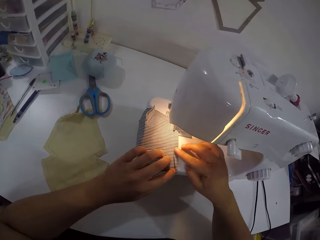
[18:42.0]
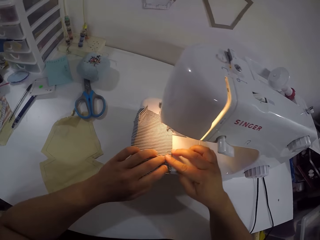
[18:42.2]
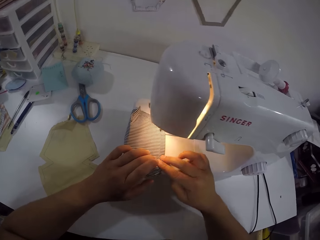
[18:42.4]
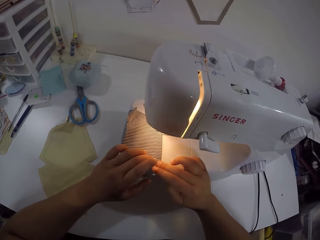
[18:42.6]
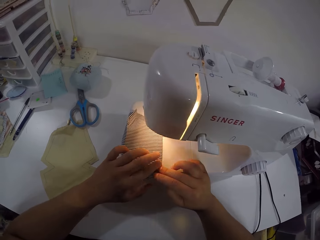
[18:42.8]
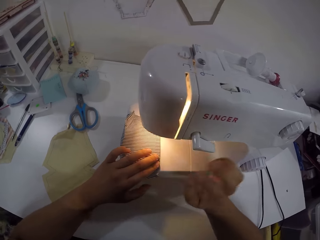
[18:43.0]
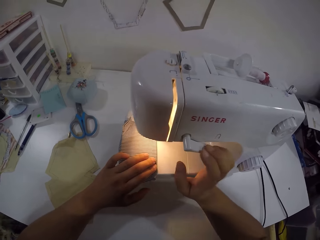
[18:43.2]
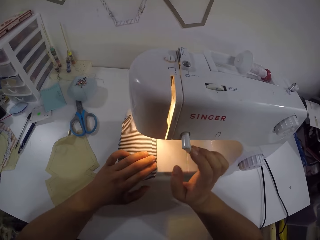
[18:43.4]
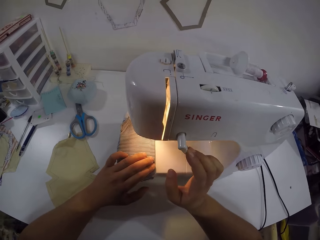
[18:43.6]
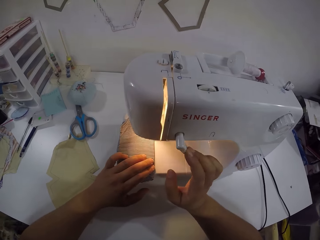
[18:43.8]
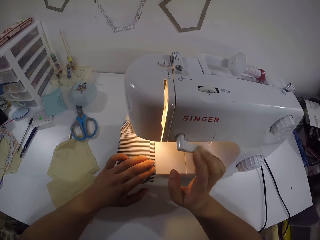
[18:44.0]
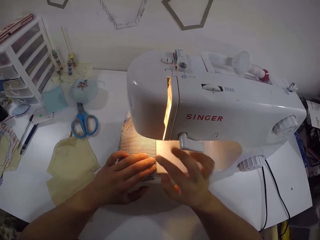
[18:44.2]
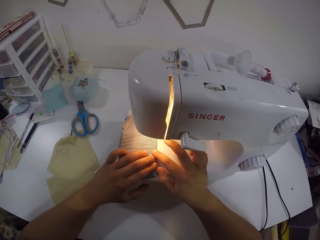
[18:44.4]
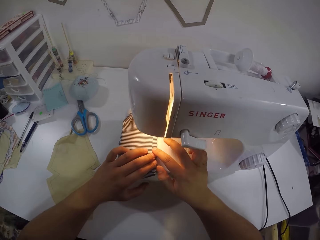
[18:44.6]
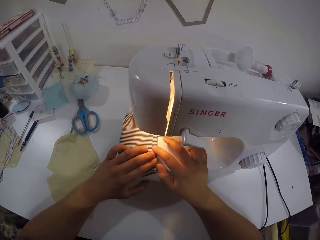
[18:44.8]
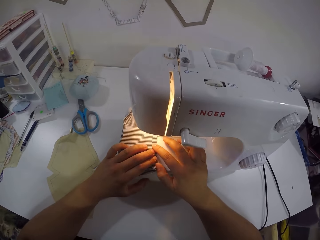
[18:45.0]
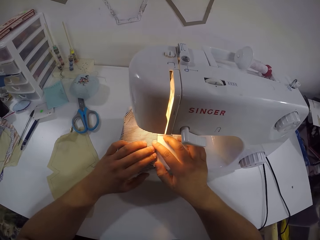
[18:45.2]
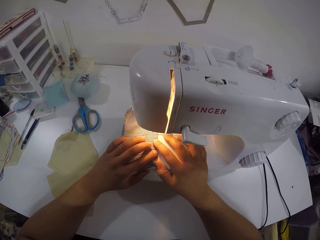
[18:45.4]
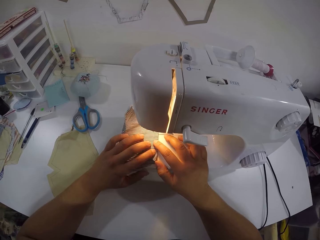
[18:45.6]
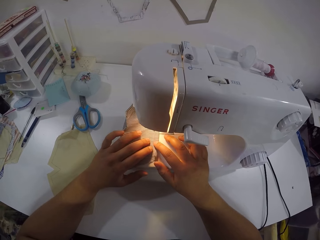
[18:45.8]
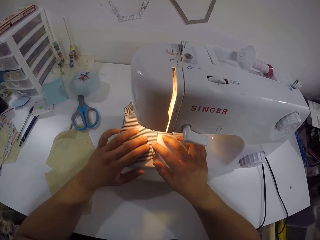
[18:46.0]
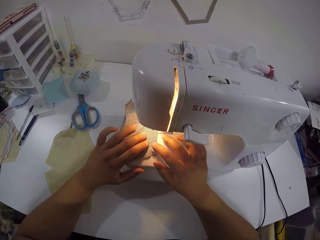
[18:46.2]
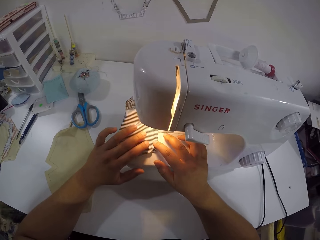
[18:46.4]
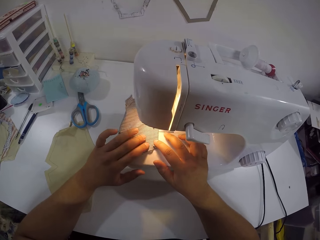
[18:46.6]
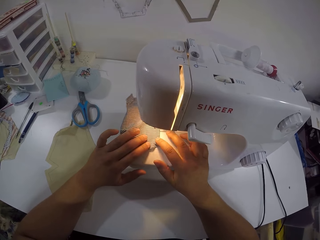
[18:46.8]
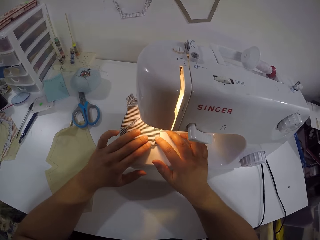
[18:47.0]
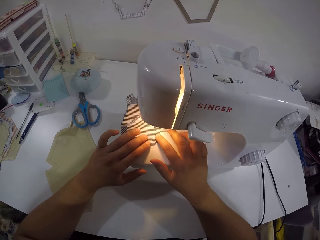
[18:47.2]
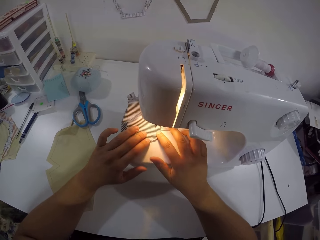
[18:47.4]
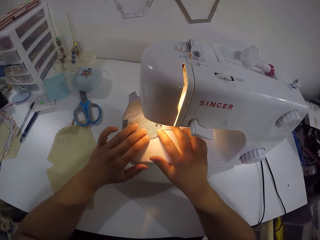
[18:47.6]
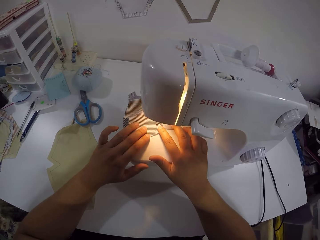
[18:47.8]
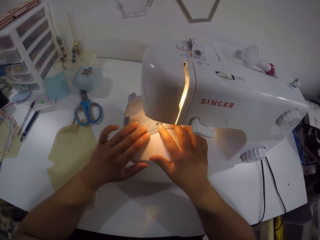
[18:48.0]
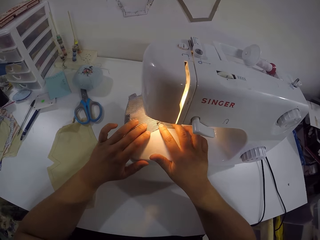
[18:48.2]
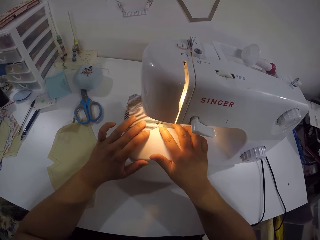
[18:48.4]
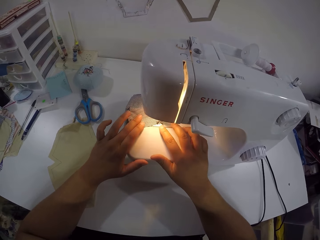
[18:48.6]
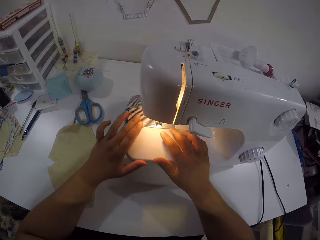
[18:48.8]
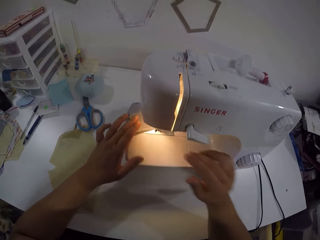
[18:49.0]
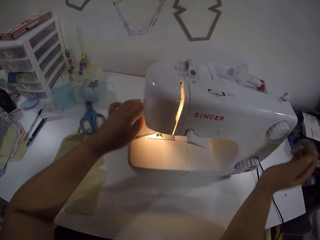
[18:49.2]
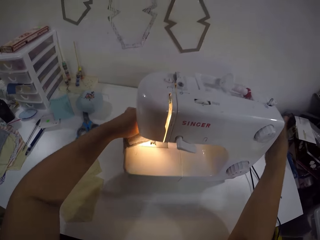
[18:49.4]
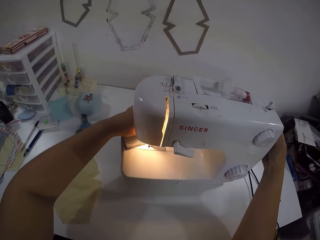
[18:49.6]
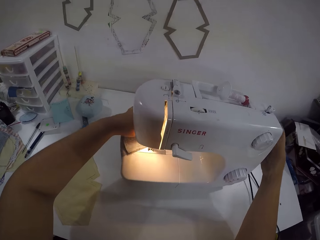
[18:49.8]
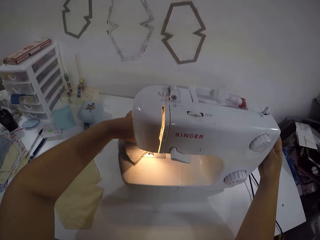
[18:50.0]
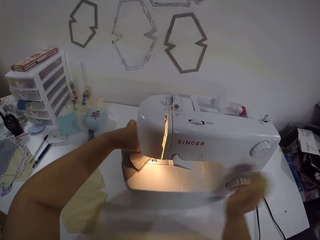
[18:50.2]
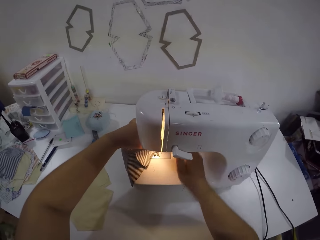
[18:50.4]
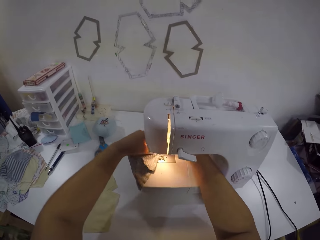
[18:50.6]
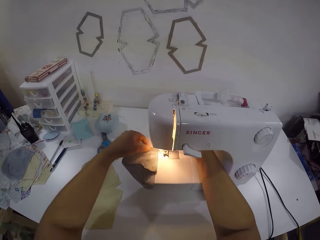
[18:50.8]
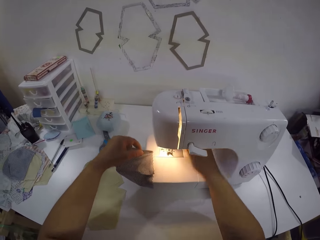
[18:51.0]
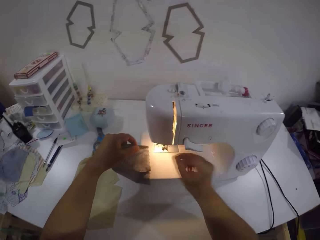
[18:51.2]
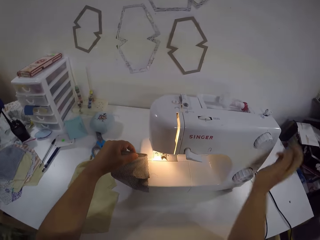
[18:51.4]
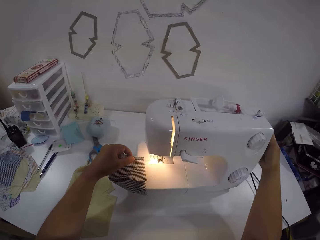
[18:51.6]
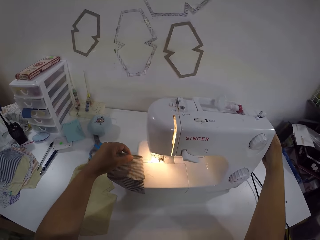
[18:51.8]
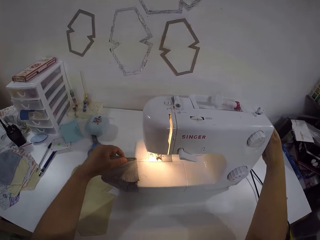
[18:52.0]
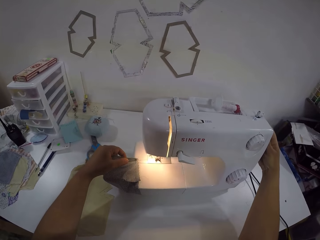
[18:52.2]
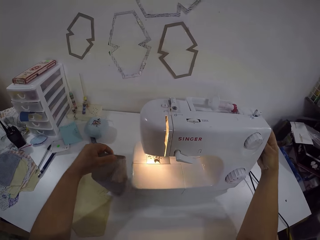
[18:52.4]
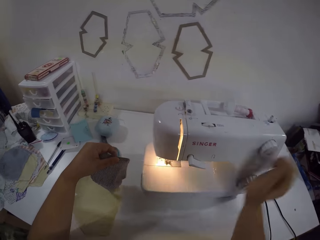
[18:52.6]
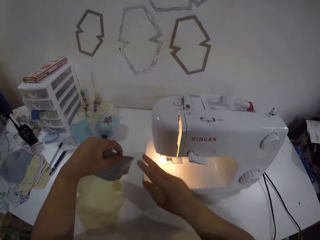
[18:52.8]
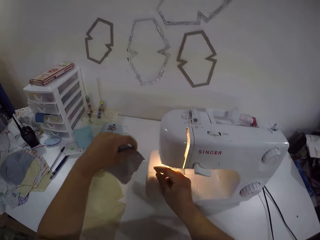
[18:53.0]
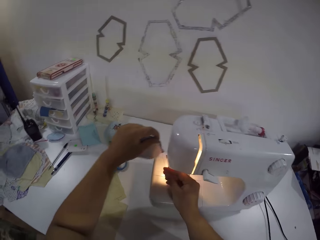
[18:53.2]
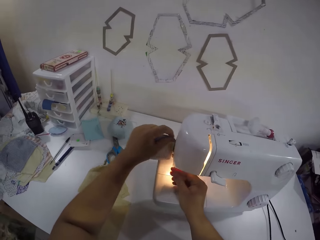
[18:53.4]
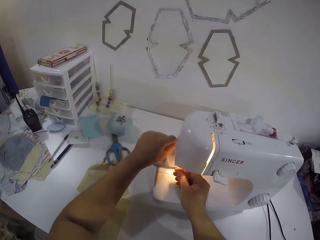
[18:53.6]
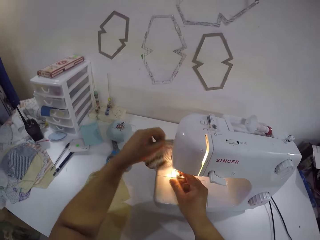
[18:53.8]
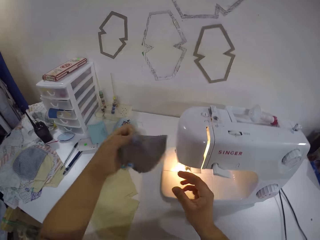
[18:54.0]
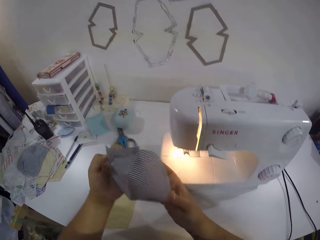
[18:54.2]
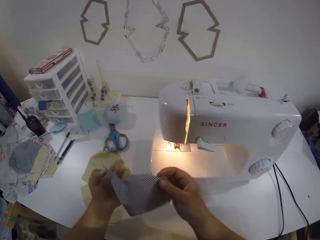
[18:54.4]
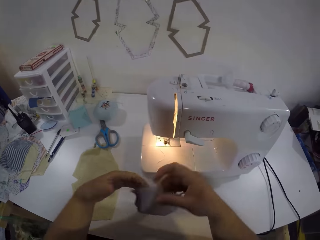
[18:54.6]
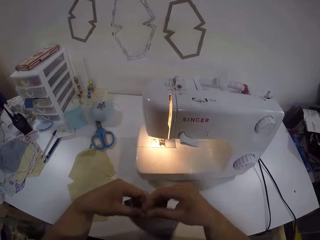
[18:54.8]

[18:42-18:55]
The camera wearer holds the cloth with both hands. She pulls the lever on the sewing machine with her right hand. She holds the cloth with both hands. She touches the side of the sewing machine with her right hand. She puts her right hand under the sewing machine. She removes the cloth from the sewing machine with her left hand. She touches the side of the sewing machine with her right hand. She holds the thread with her right hand.

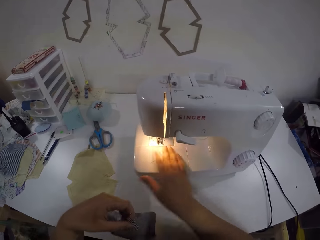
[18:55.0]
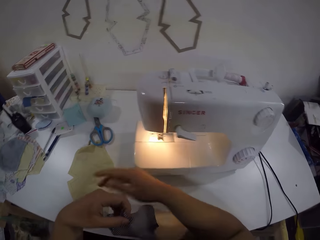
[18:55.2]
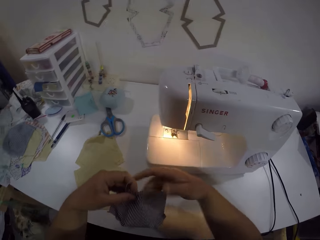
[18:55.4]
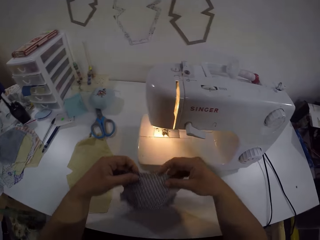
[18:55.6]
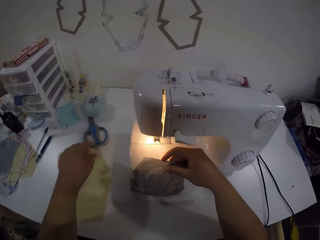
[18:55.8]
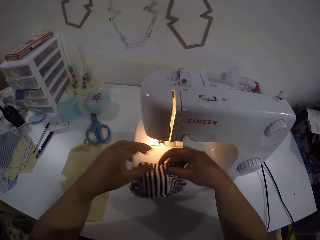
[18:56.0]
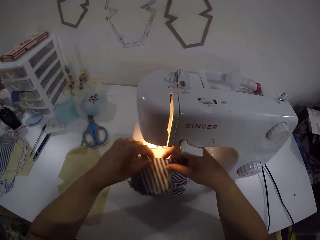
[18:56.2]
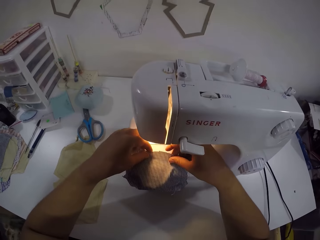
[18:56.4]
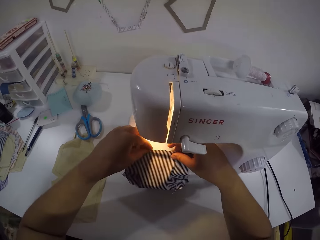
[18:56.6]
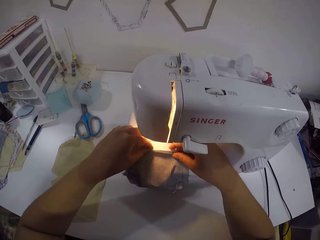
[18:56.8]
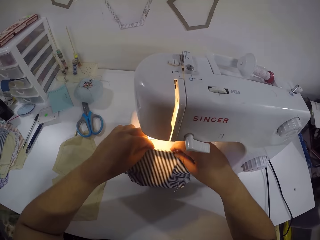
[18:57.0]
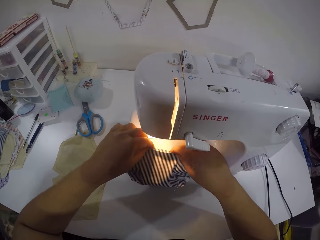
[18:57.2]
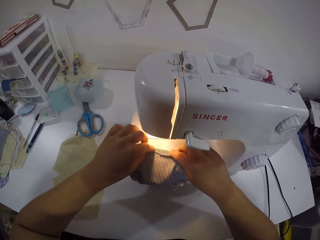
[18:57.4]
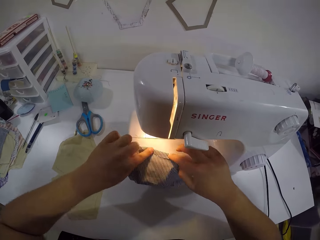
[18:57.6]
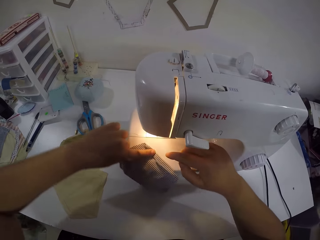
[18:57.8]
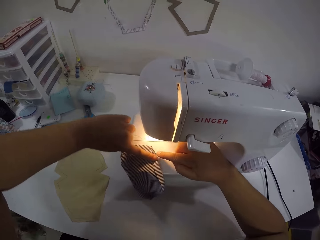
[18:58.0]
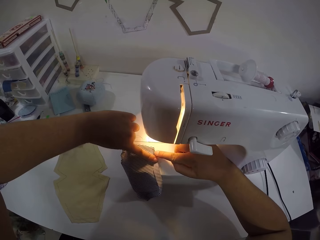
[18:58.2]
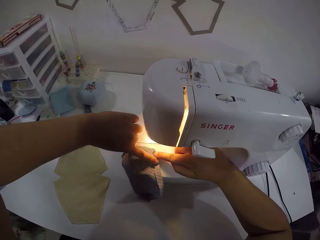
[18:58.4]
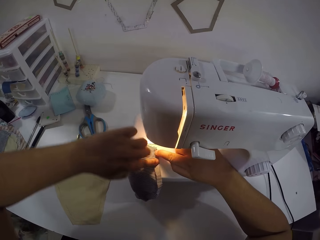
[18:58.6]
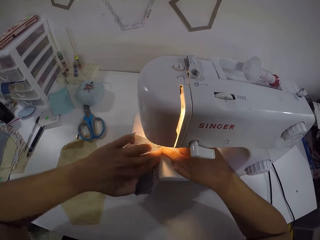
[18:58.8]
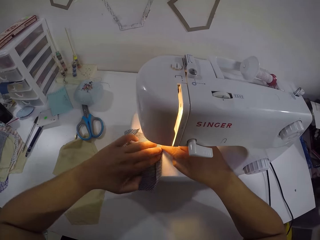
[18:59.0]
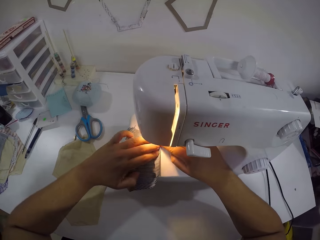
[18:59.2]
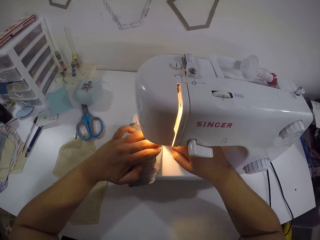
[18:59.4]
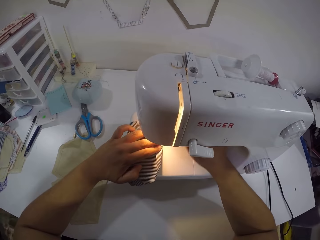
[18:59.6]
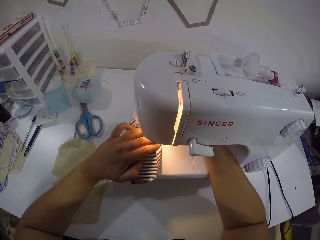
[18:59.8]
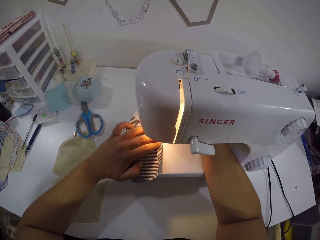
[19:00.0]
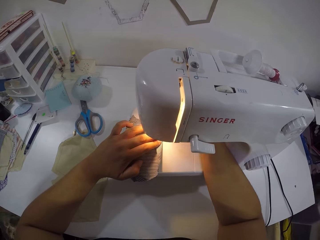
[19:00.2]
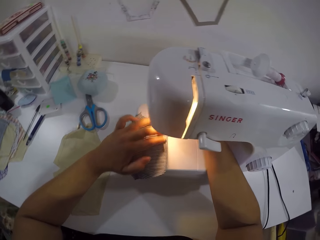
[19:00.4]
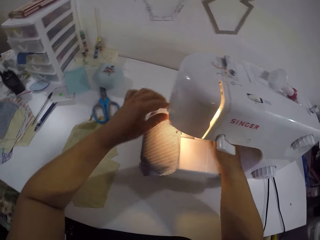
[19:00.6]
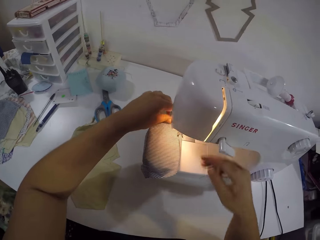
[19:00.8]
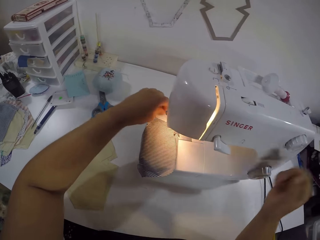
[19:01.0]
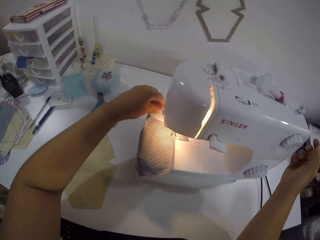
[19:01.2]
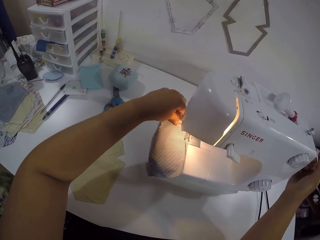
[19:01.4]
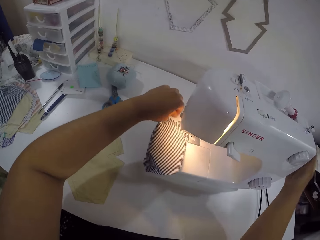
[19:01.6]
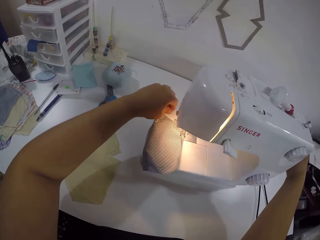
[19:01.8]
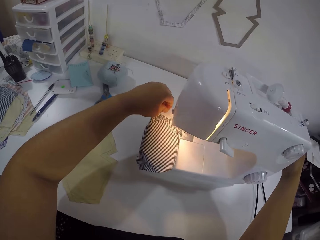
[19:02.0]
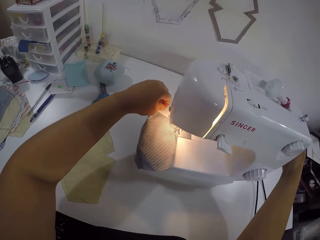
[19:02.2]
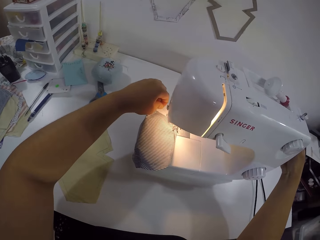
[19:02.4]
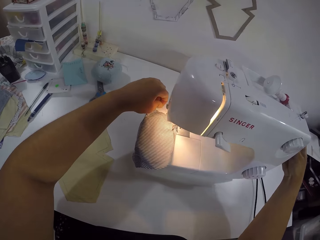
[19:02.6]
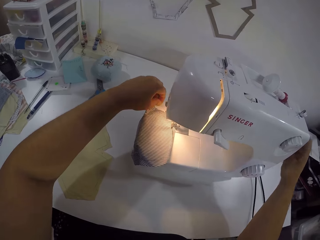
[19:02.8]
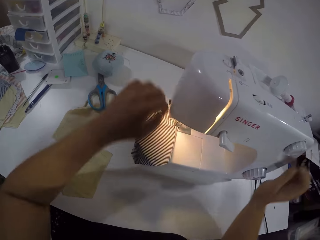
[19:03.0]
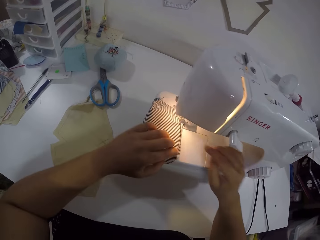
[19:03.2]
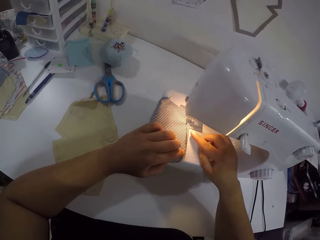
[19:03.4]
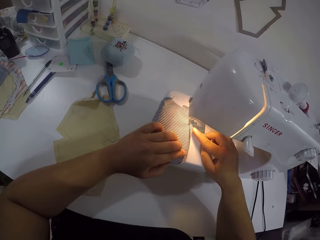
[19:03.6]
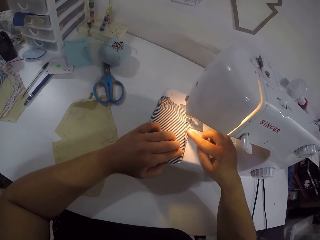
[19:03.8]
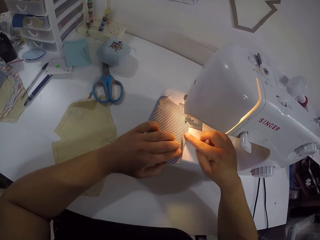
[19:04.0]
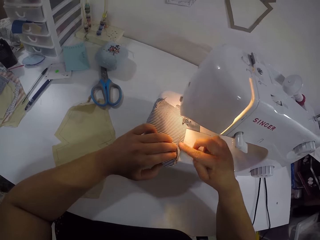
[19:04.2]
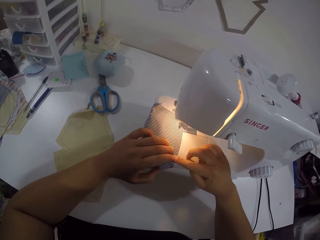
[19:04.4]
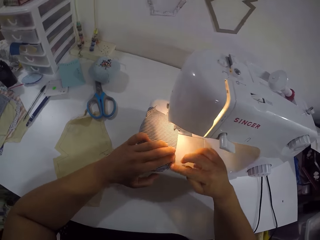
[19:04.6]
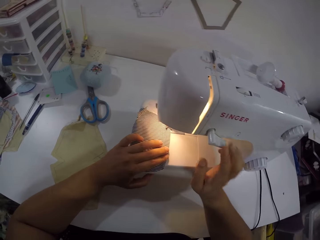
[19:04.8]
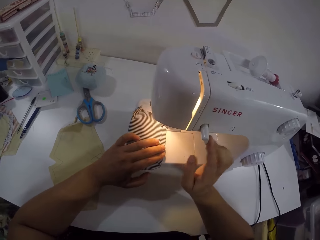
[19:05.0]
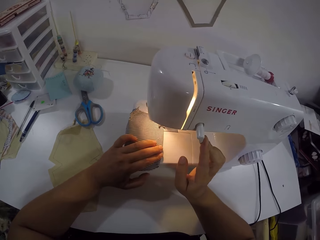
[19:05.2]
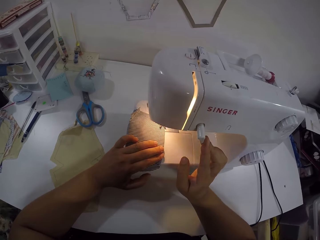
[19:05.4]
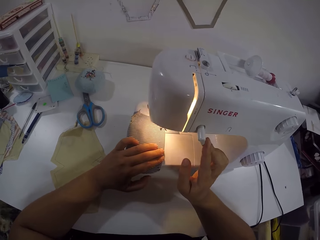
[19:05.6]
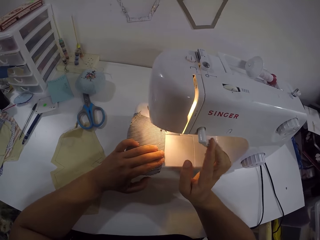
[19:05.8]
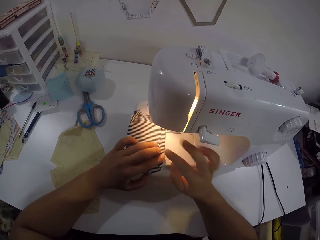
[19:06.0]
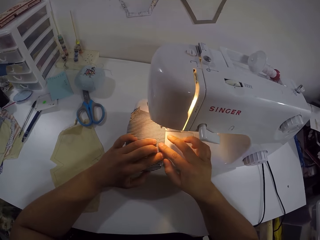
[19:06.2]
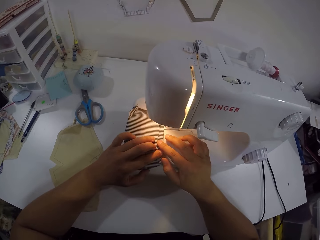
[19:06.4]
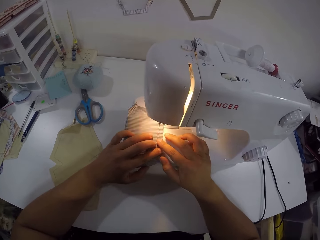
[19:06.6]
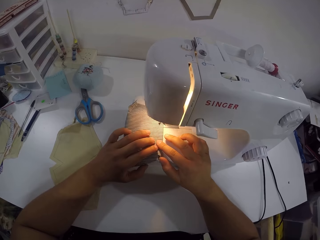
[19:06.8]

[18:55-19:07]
The camera wearer turns the cloth with both hands. She wipes the sewing machine with her right hand. She holds the cloth with both hands. She places the cloth on the sewing machine with both hands. She folds the cloth on the sewing machine with both hands. She turns the cloth with her left hand. She puts her right hand under the sewing machine. She moves her left hand on the cloth. She touches the side of the sewing machine with her right hand. She holds the cloth with her left hand. She holds the cloth with both hands. She pulls the lever on the sewing machine with her right hand. She sews the cloth with the sewing machine.
